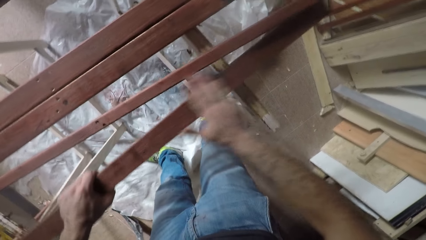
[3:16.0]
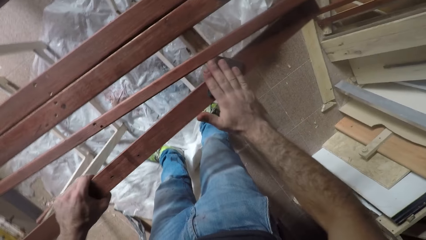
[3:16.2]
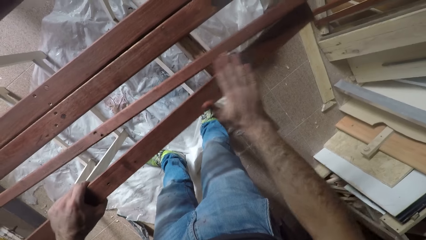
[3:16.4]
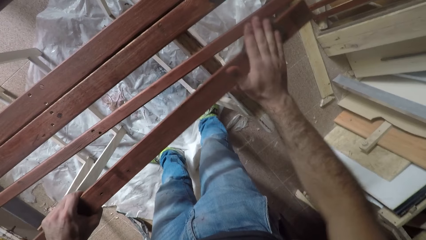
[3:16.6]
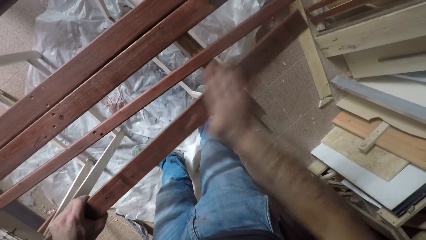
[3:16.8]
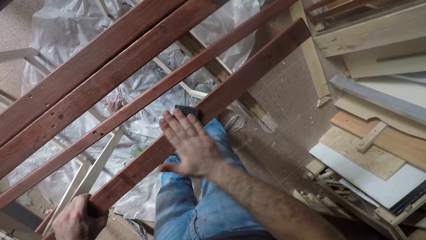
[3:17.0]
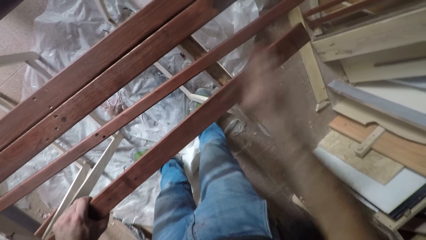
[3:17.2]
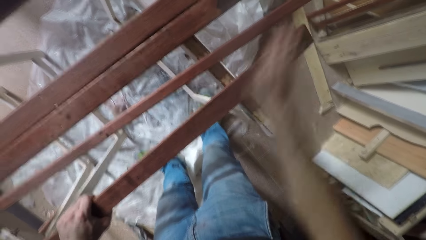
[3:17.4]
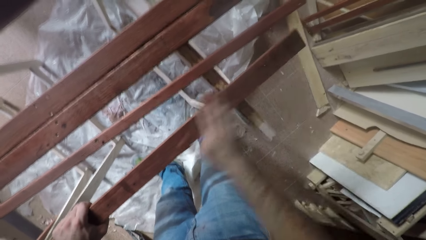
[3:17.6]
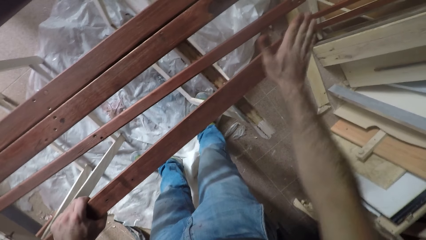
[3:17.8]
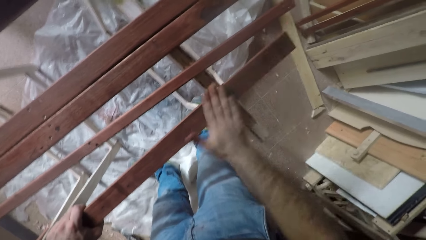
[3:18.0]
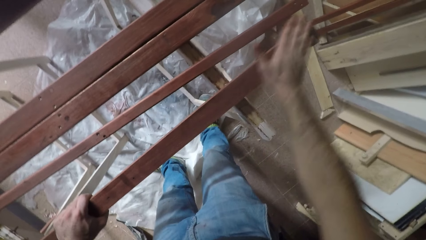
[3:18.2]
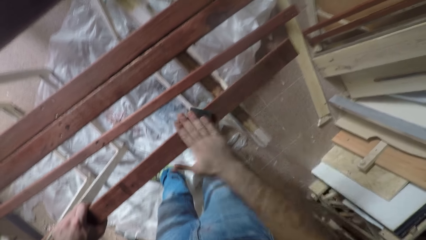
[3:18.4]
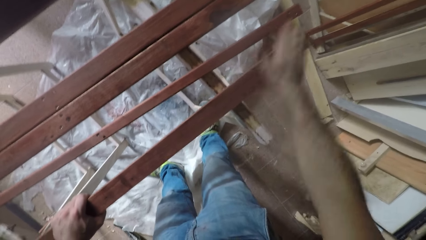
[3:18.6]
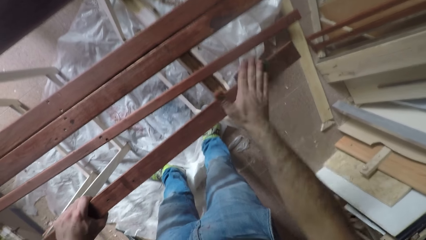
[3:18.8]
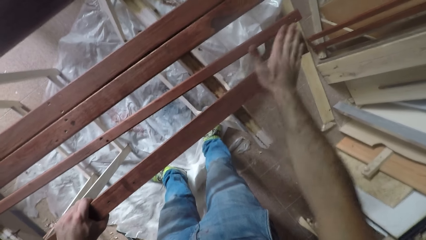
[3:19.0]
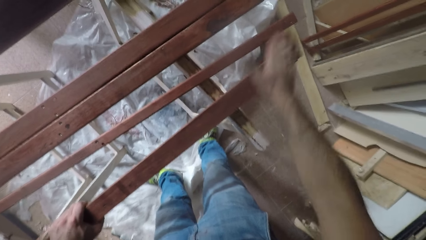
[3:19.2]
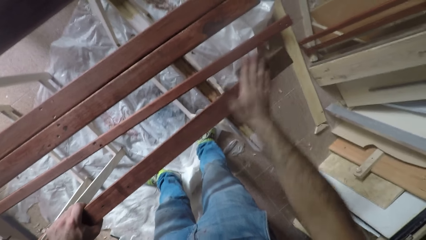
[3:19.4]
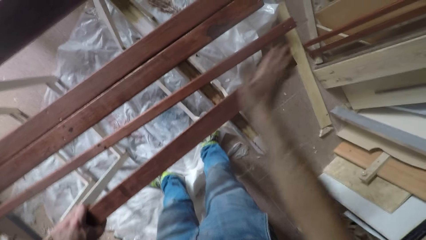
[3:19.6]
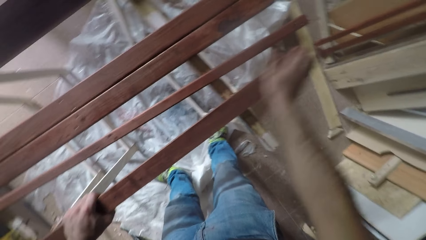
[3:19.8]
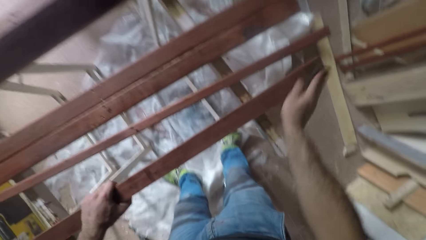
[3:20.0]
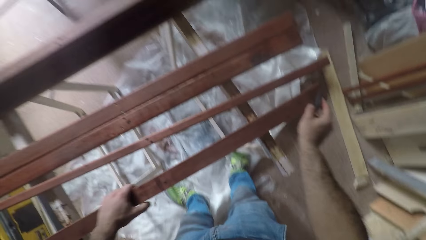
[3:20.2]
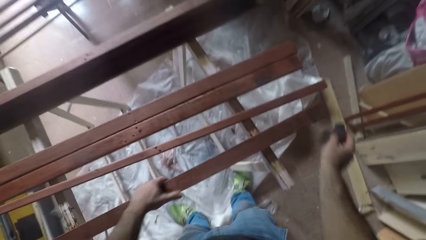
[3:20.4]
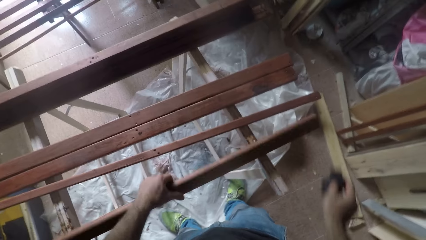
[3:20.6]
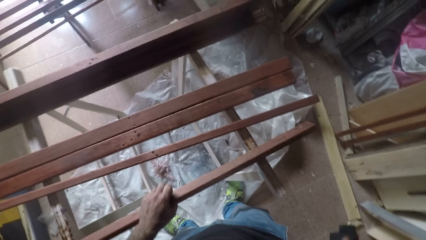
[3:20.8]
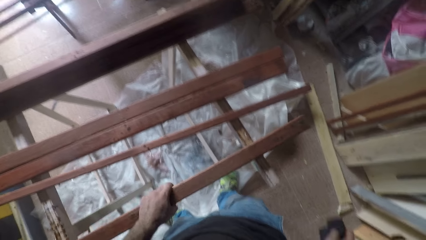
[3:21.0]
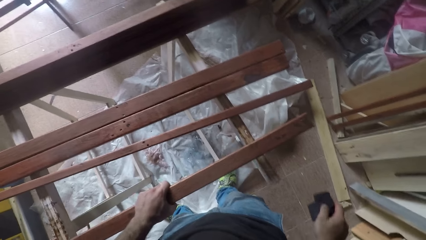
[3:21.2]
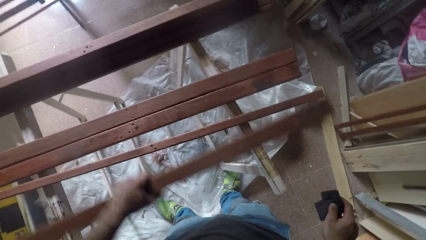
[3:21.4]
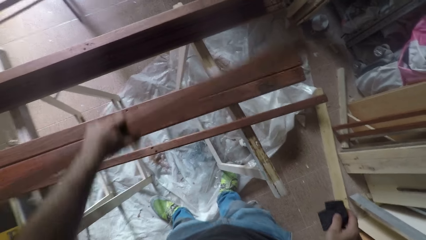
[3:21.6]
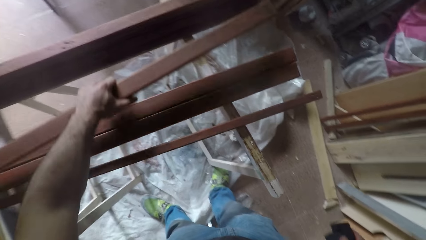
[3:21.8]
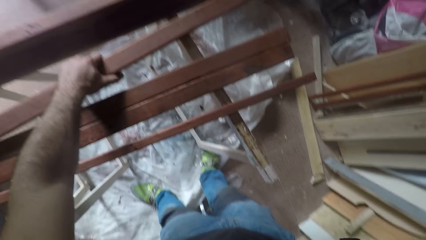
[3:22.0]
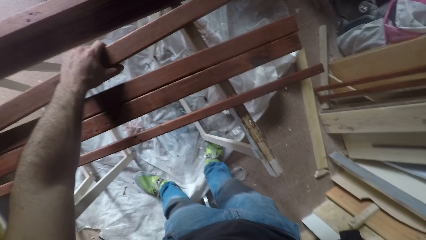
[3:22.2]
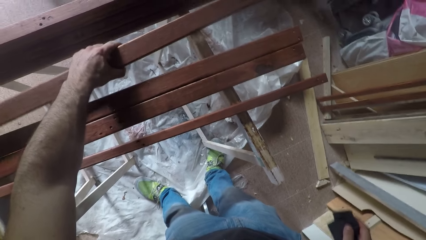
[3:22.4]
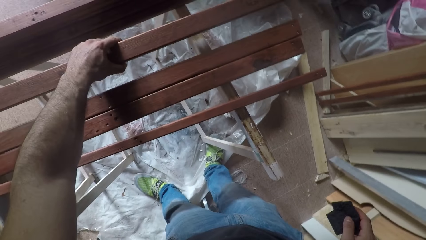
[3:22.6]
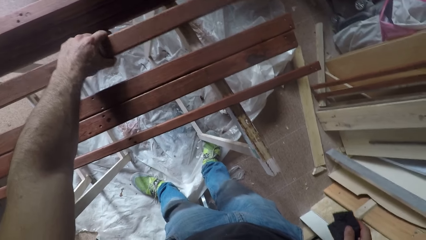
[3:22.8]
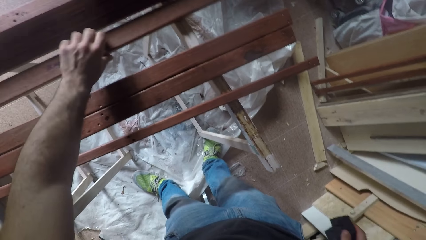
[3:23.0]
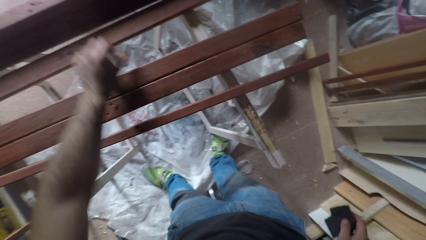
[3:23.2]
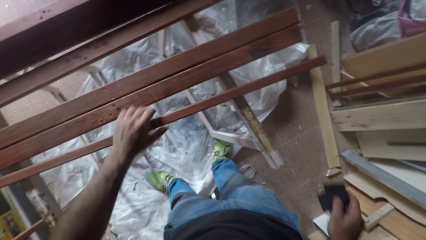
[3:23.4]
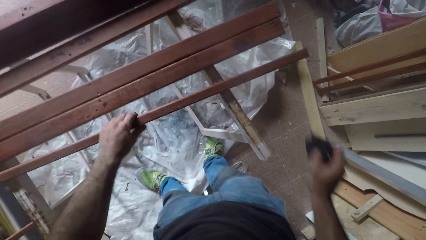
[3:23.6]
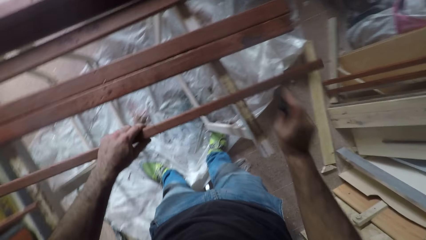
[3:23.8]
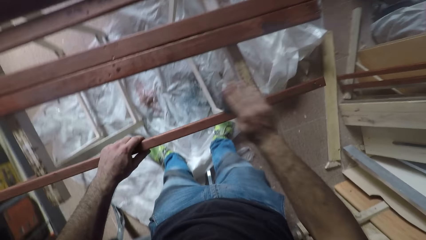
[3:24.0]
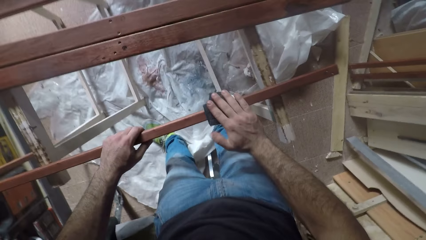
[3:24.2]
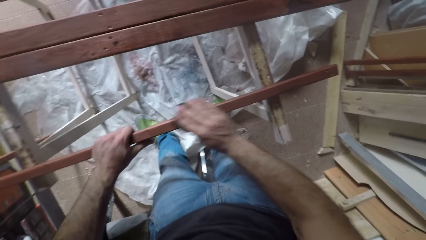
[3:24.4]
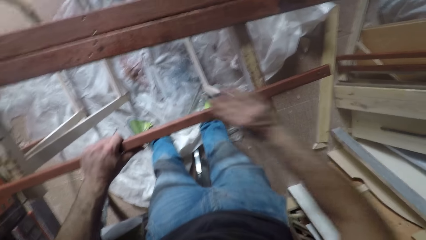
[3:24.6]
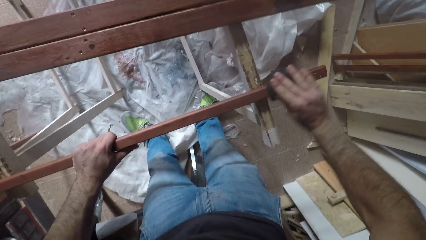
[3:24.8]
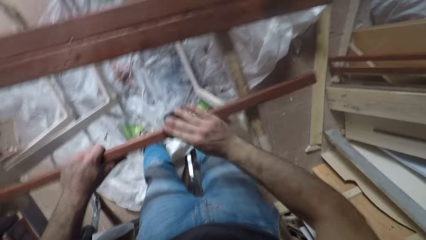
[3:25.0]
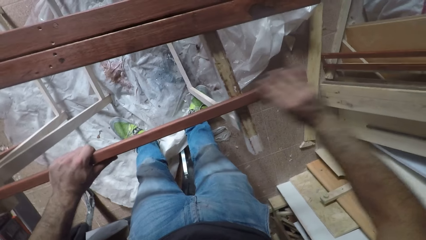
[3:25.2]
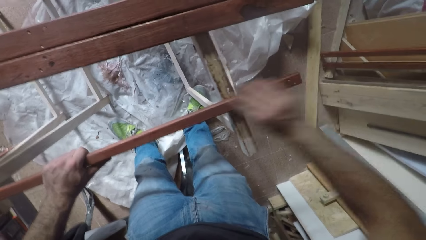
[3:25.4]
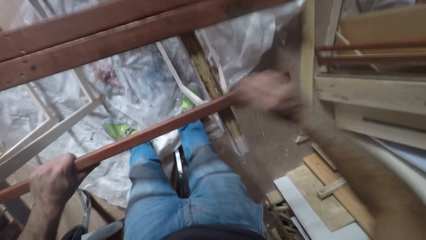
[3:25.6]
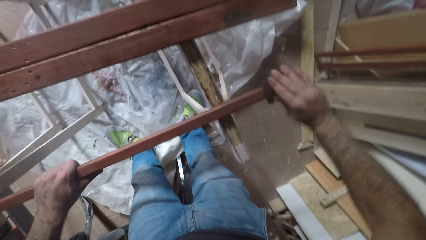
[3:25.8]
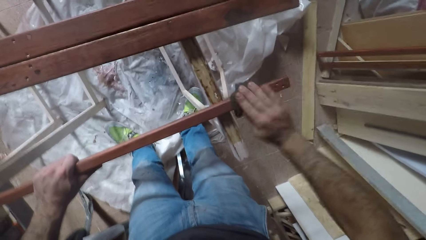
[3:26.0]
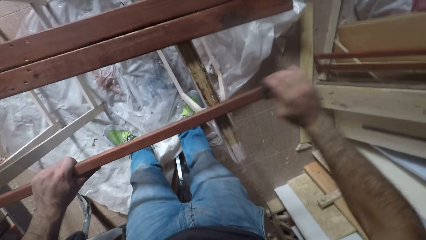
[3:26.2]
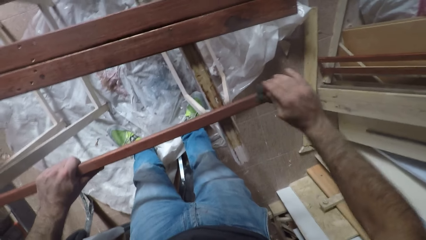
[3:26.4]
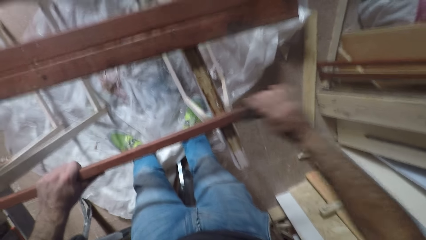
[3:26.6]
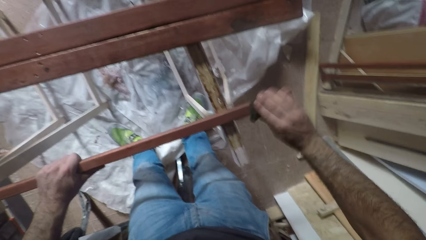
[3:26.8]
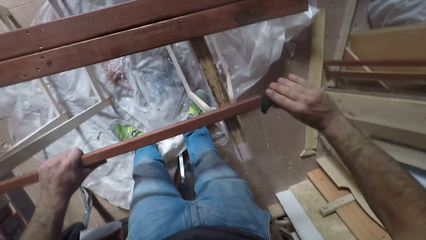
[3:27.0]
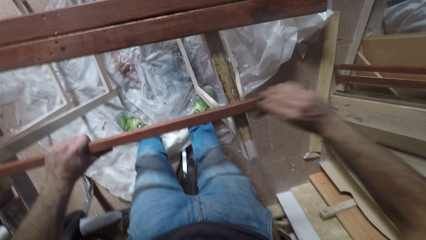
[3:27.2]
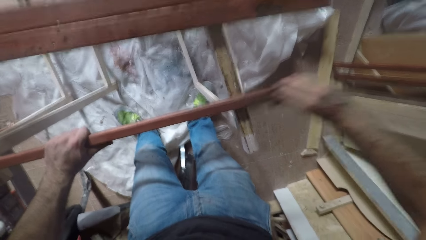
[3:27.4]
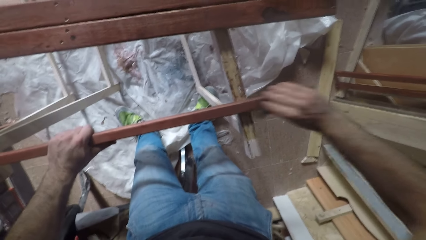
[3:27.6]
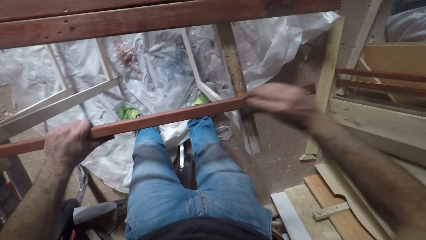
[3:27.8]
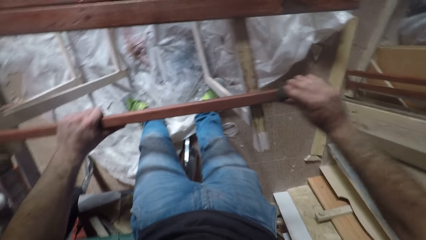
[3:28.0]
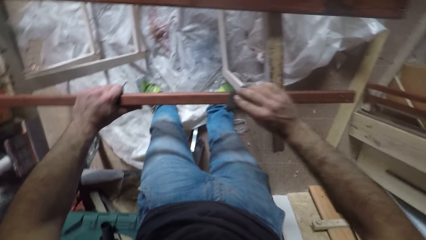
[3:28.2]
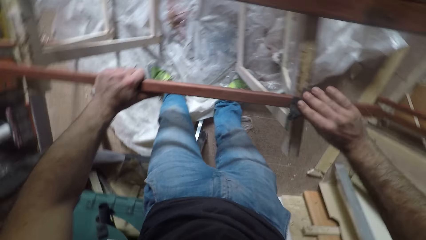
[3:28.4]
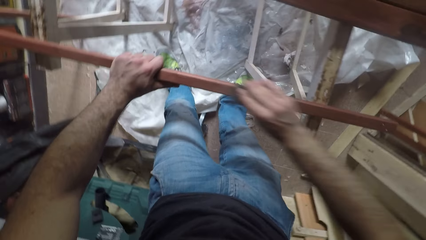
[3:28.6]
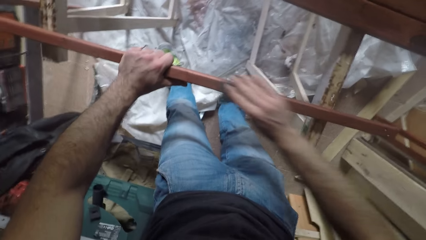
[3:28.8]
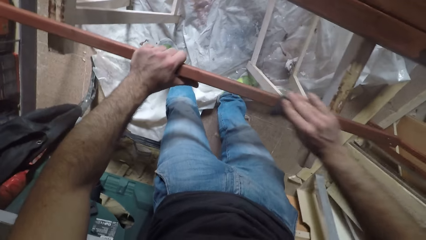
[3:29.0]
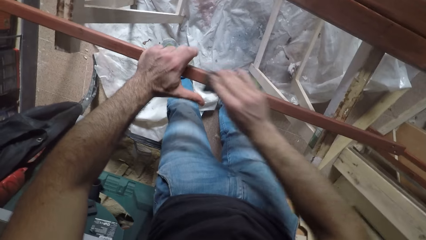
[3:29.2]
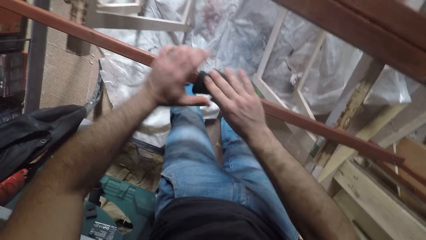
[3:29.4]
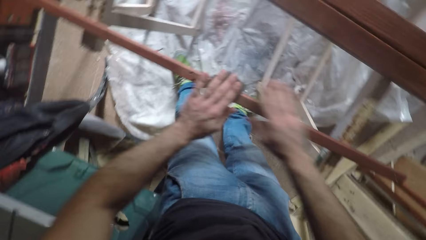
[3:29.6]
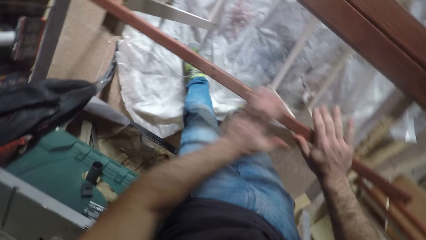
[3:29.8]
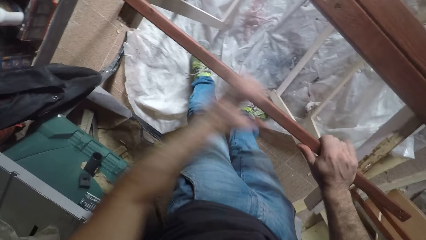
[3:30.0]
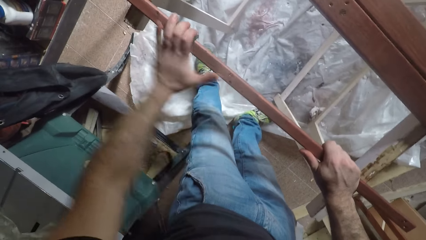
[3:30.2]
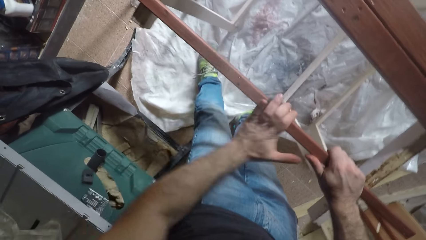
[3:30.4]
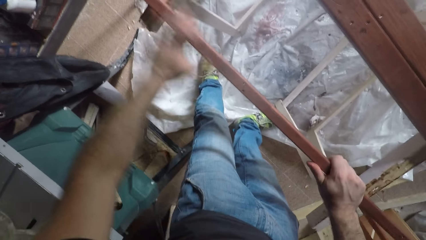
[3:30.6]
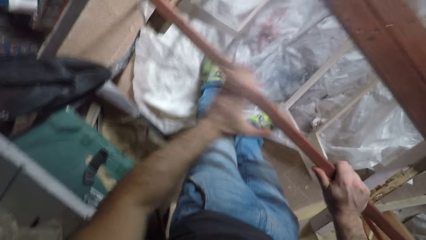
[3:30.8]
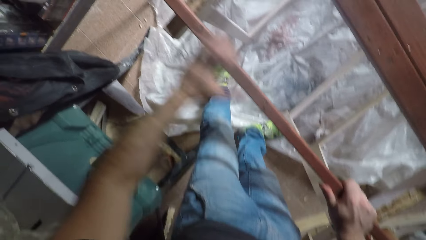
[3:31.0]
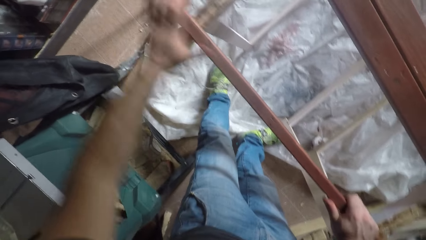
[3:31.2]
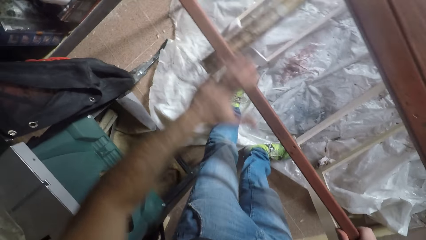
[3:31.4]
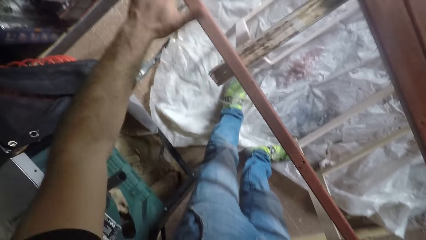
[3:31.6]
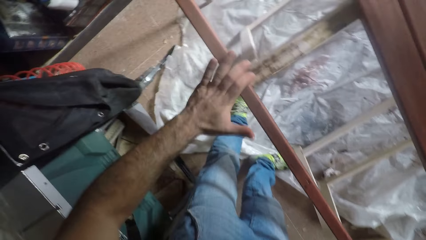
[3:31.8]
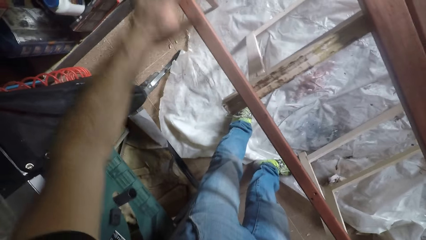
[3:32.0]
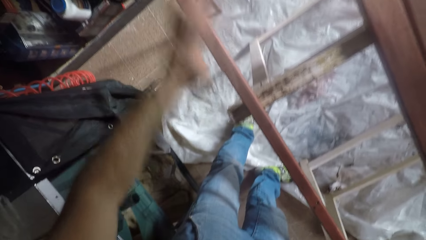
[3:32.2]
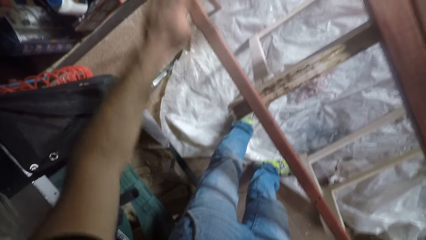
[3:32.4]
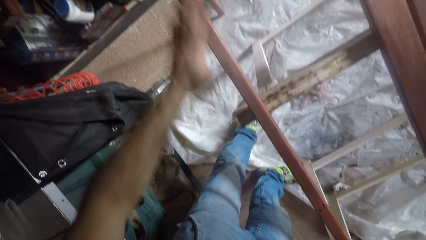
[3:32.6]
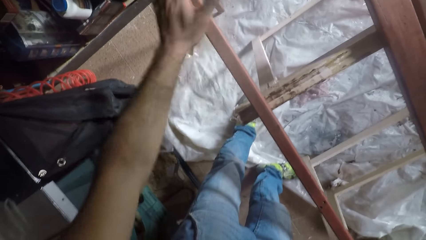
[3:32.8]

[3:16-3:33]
The camera wearer turns the wood. They stop sandpapering. They pick up the rod or wood and place the rod close to the rods on the end of the sawhorse. They pick up another rod, place the rod on the edge of the sawhorse close to them, and sandpaper the rod.
